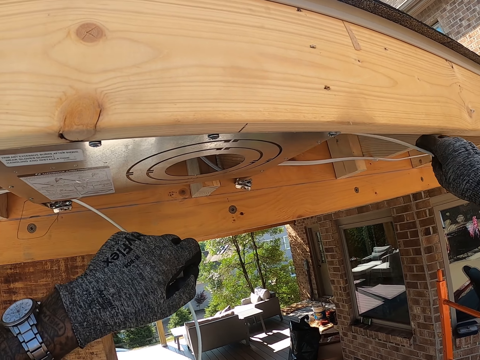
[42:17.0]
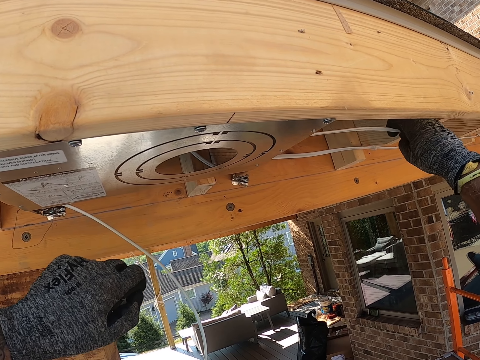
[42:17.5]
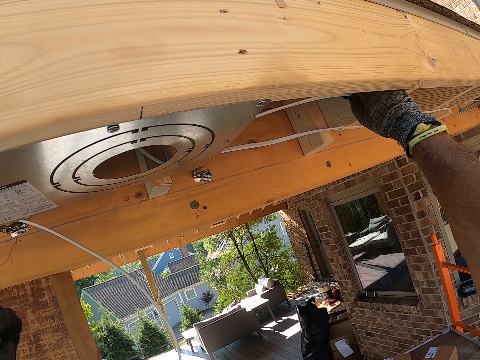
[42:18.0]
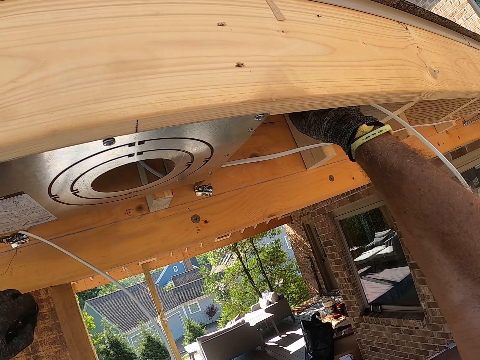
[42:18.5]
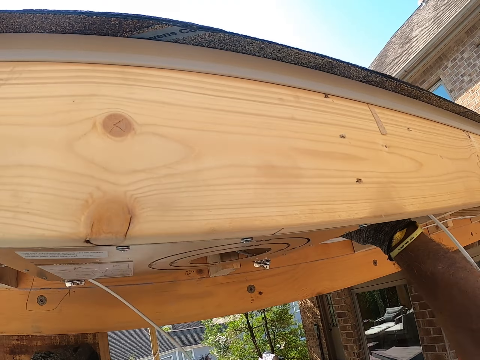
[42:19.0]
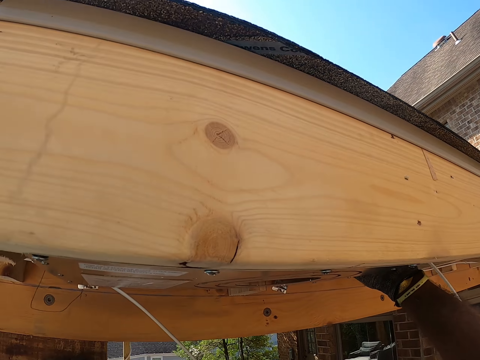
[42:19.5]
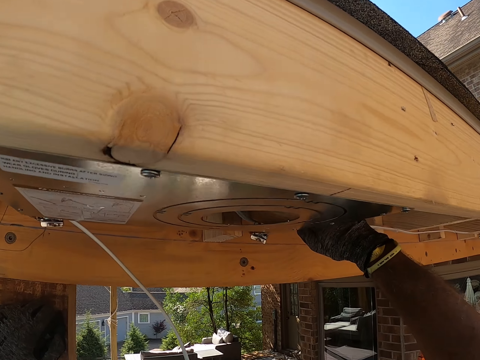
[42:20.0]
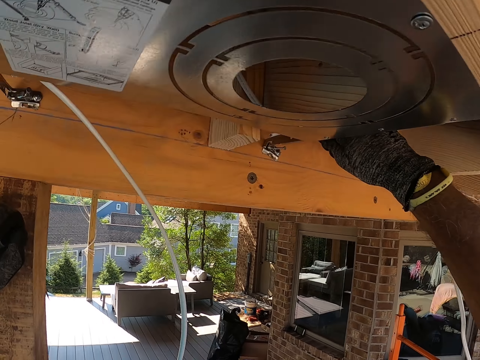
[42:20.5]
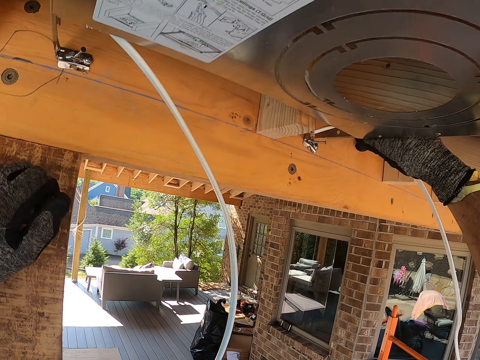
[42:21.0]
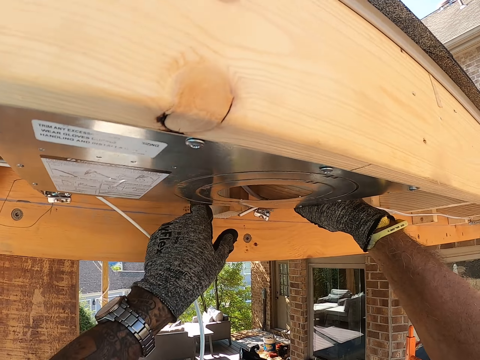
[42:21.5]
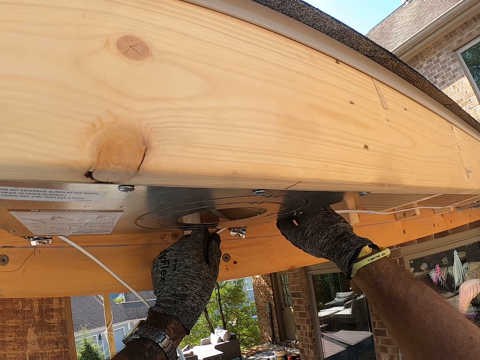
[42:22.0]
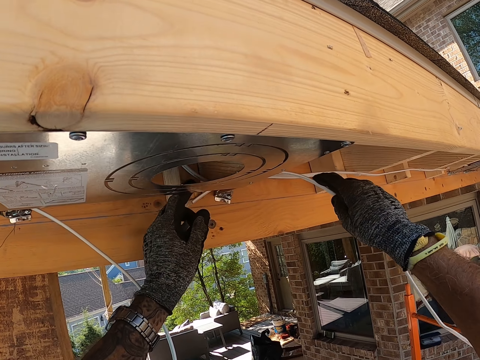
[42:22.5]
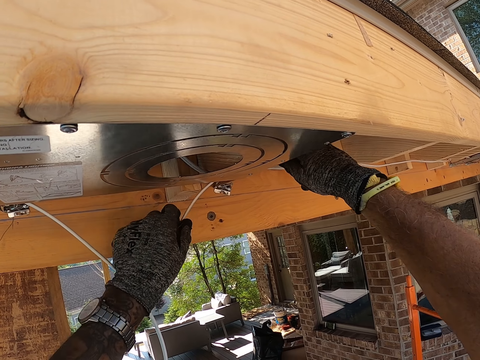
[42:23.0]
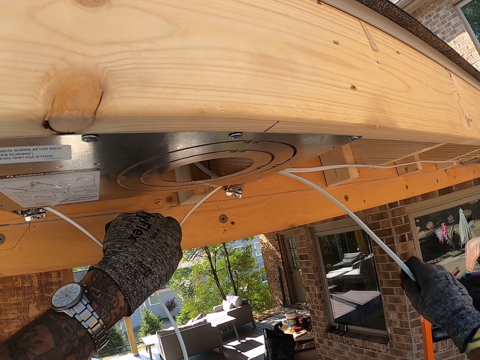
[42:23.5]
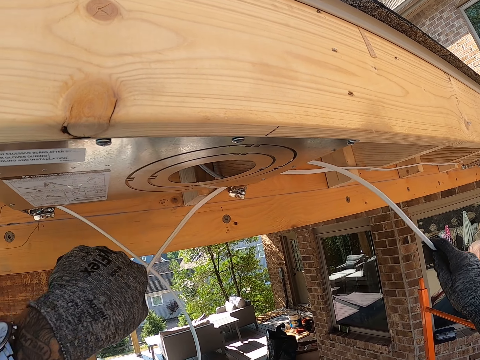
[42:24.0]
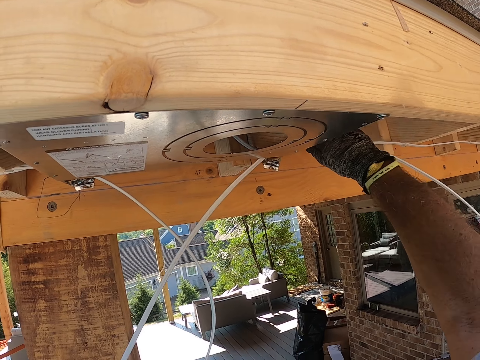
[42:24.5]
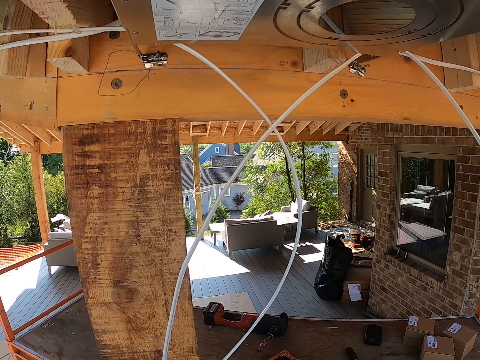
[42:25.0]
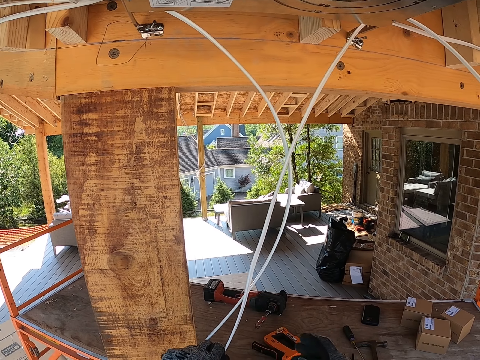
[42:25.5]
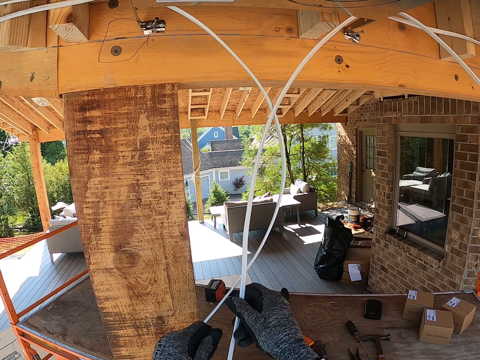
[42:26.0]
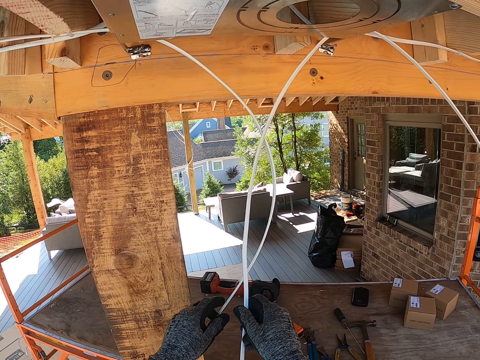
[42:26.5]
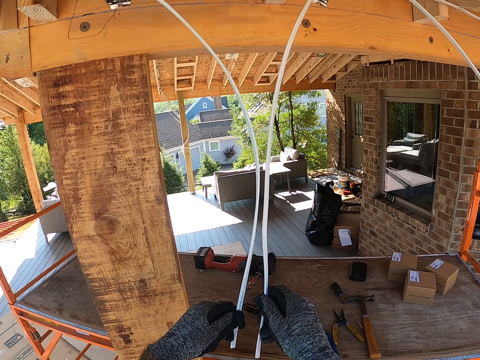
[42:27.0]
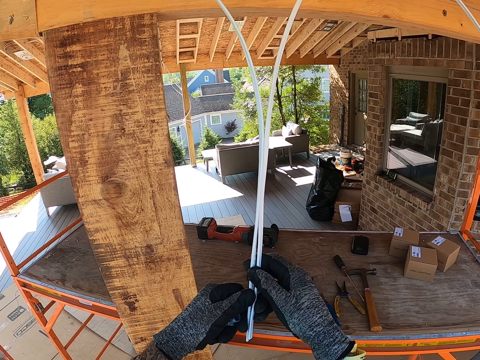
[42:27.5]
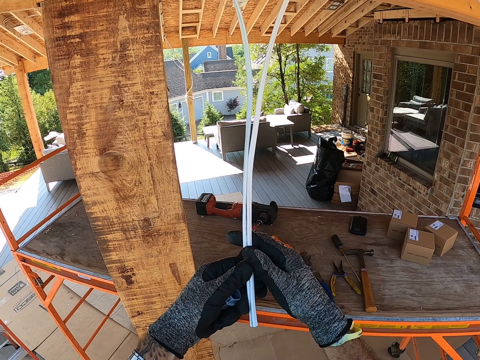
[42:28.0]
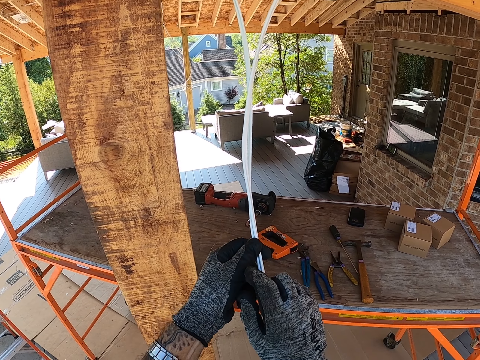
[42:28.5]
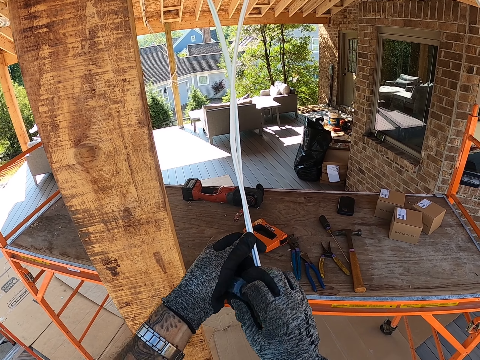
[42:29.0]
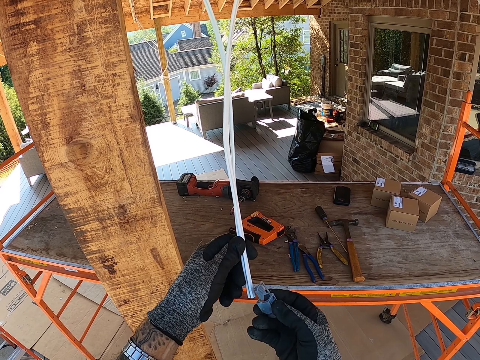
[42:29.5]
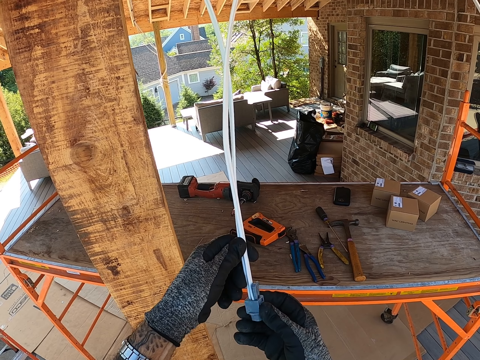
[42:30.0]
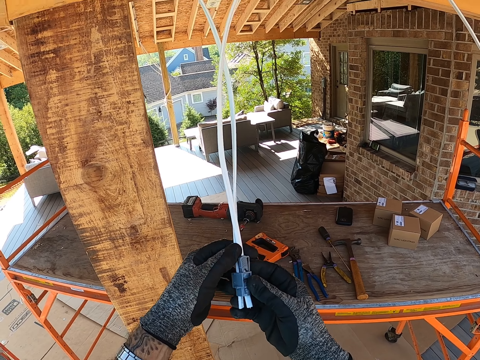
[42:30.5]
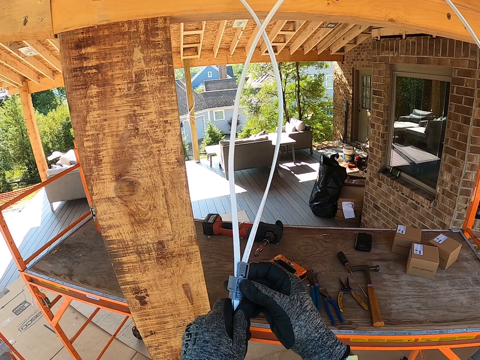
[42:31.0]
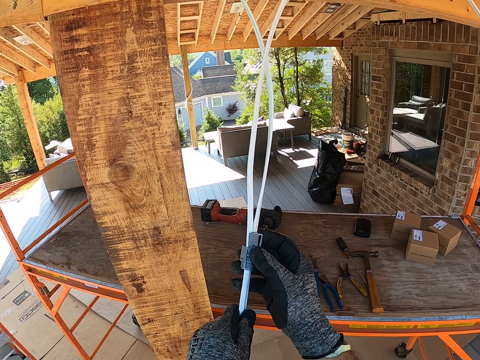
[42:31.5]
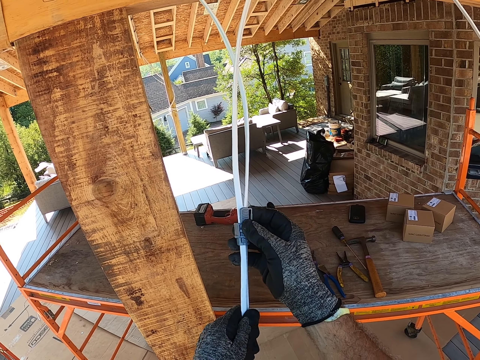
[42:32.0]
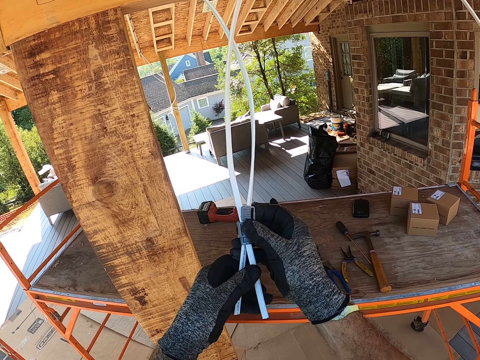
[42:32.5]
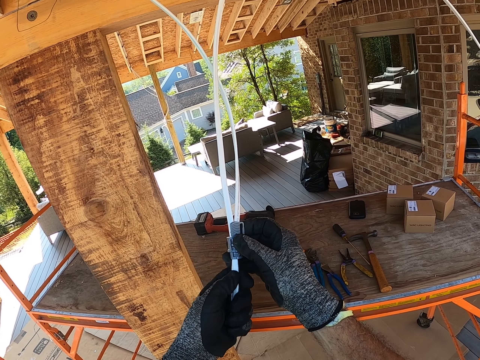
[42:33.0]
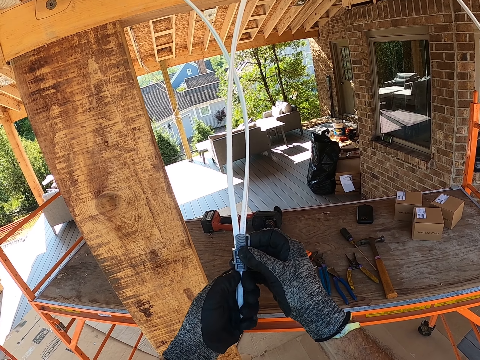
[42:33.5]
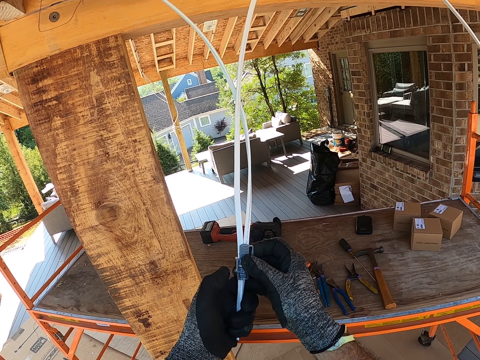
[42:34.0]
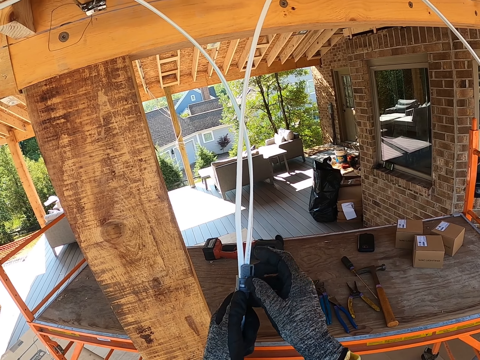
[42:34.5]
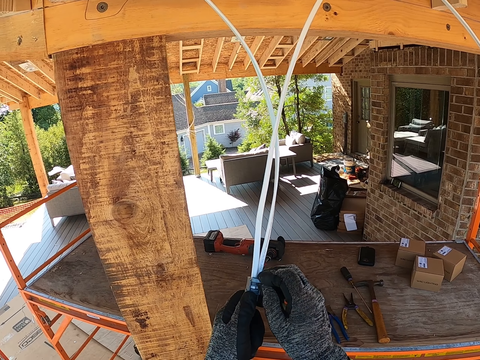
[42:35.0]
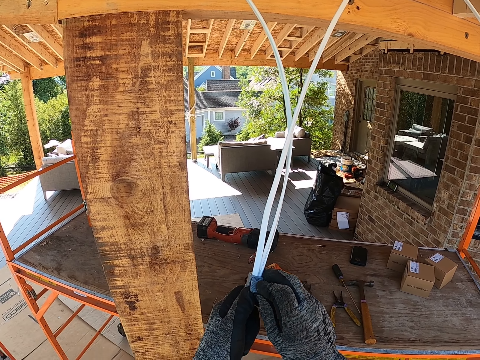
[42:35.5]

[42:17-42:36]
The camera wearer puts the cable wire in the big steel box. They insert the wire through the roof. They pull the cable wire. They put the cables together. They put the cables in a plastic object. They pull the cables through the plastic object. They join the two wires together.

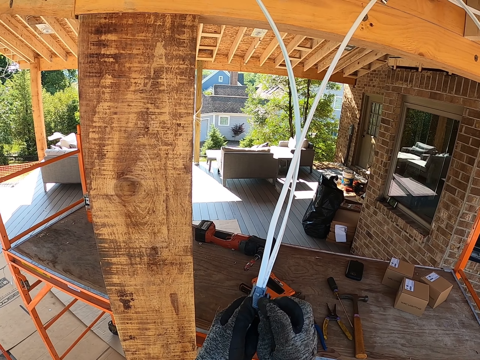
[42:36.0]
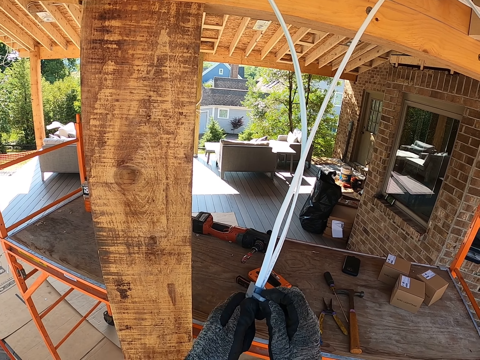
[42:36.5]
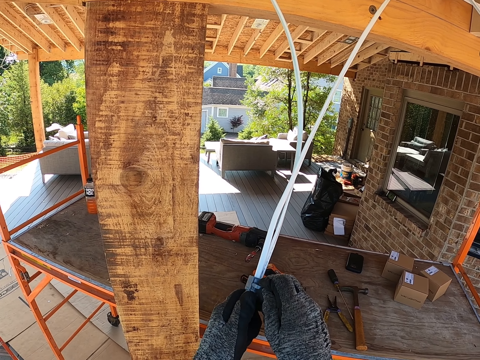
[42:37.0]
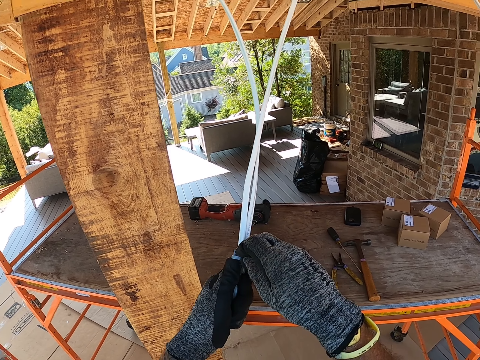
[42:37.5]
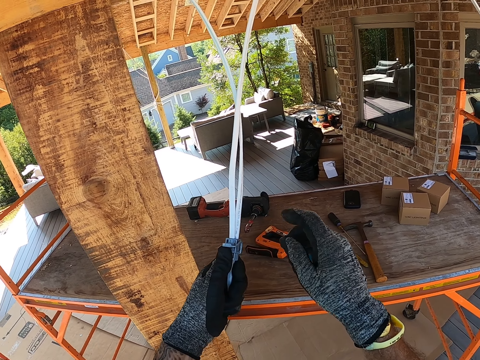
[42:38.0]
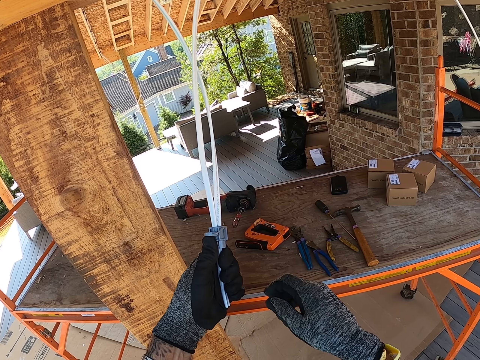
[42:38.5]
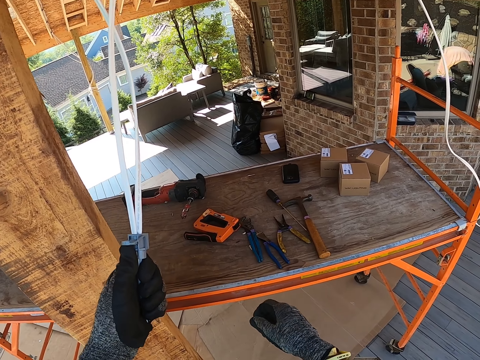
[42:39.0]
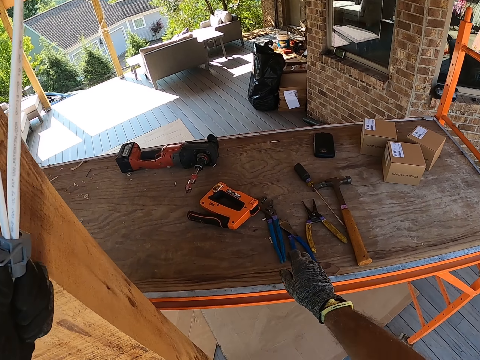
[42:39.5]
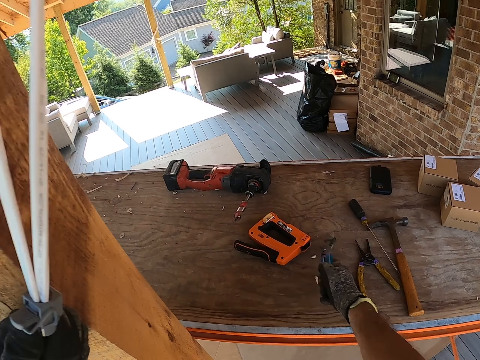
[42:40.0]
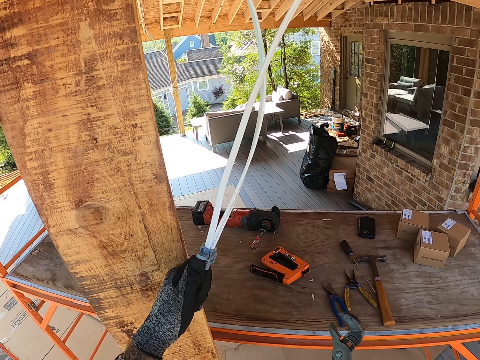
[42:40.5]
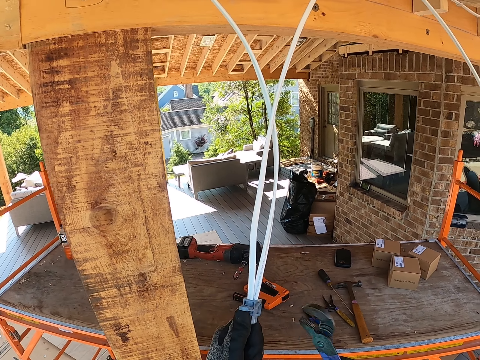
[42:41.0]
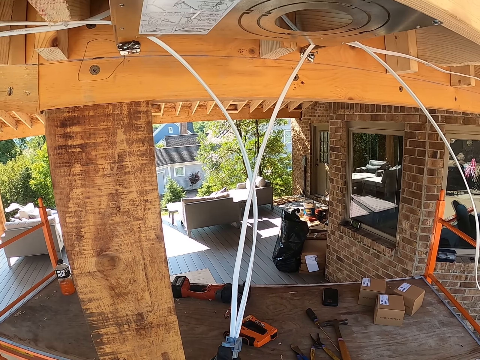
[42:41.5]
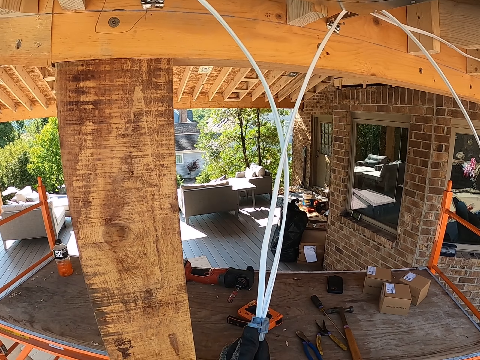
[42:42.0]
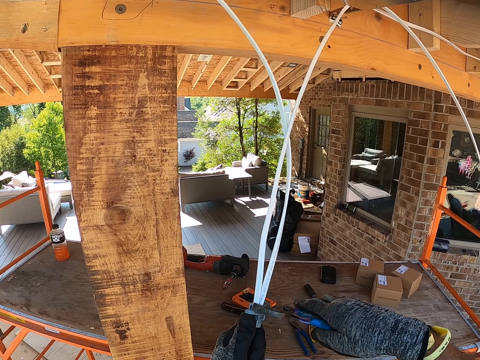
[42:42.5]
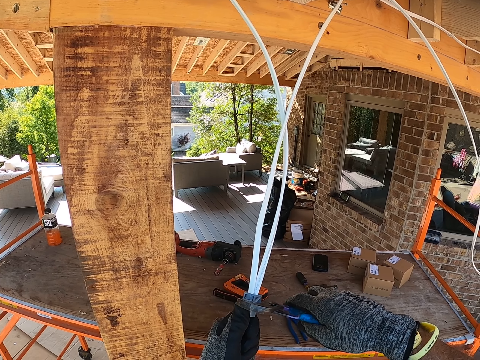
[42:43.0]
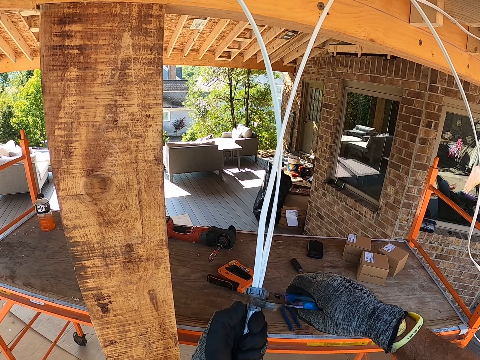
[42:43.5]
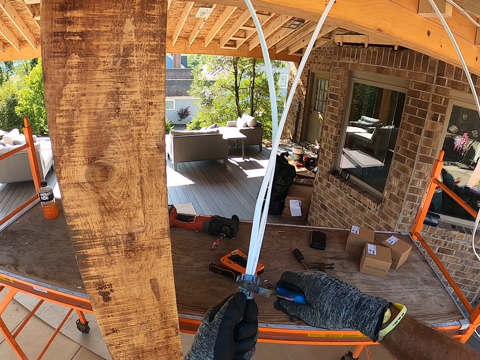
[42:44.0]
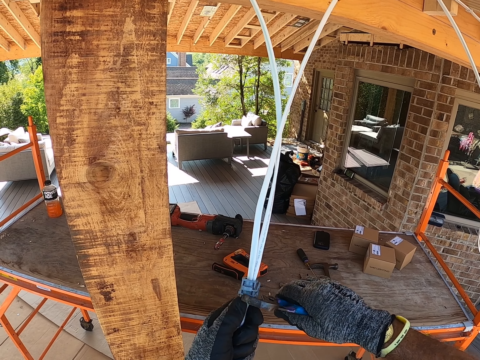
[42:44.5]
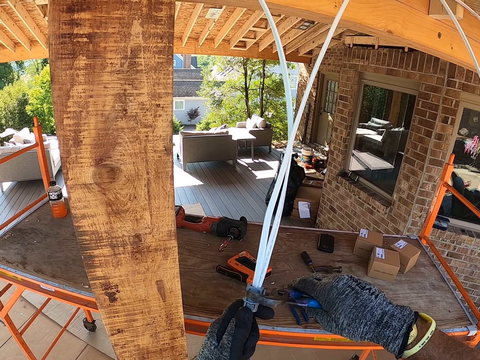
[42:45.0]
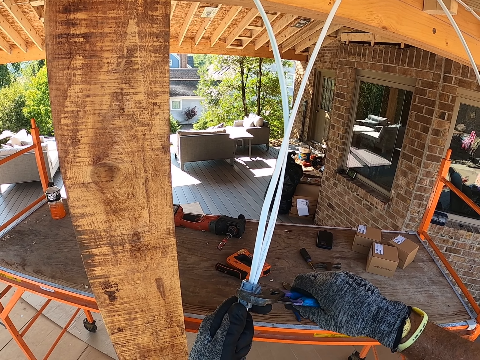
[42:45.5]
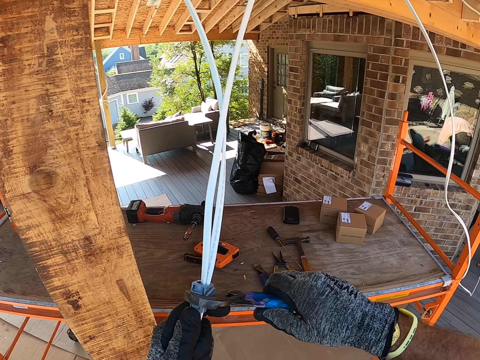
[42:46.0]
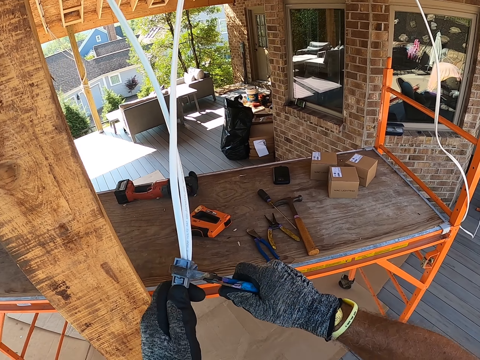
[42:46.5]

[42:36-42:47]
The camera wearer picks up pliers or a spanner. They tighten the plastic object. They clip the two wires together.
